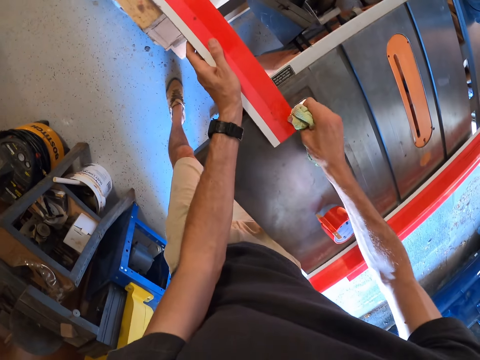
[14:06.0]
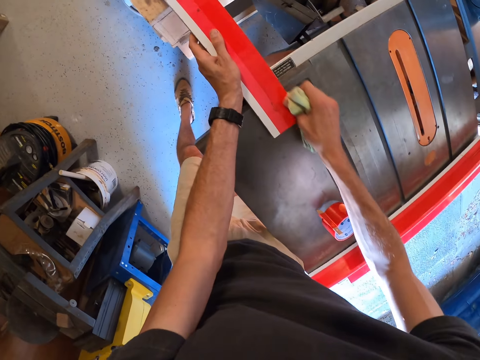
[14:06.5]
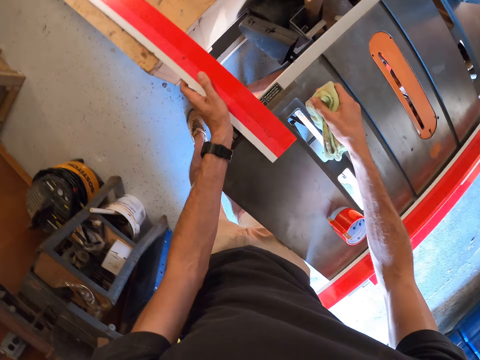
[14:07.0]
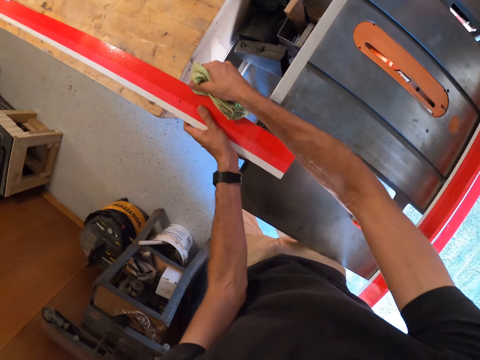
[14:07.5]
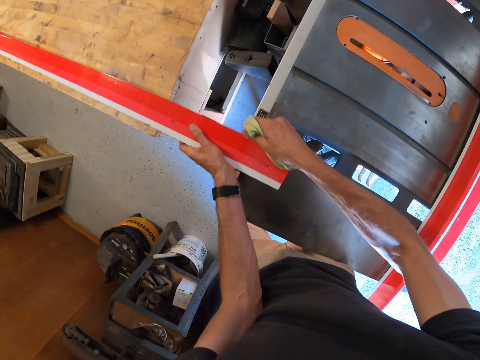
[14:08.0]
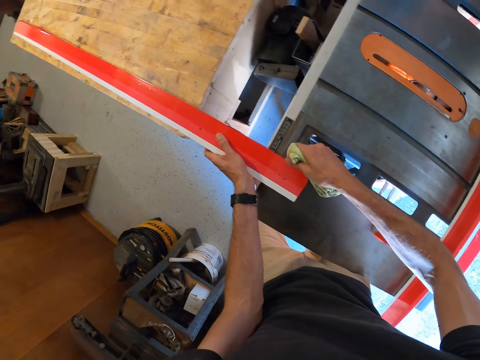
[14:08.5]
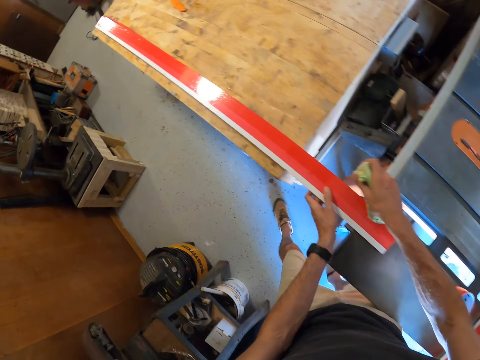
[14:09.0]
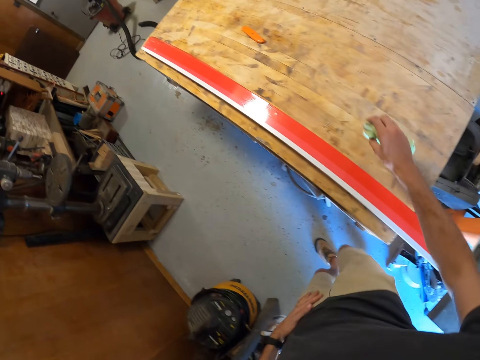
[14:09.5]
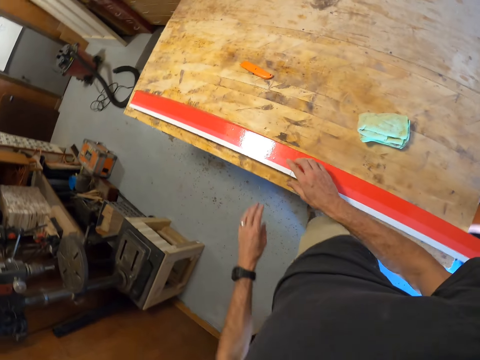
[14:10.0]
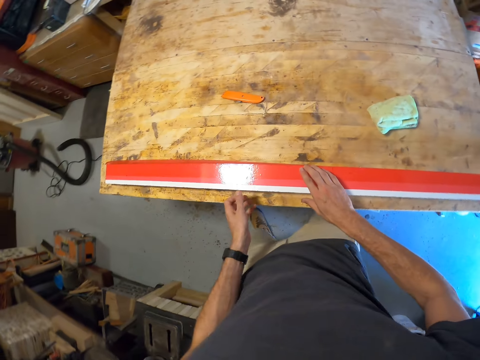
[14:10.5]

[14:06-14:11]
The camera wearer drops the cloth on the table with his right hand. He presses the adhesive tape onto the iron with his hands.

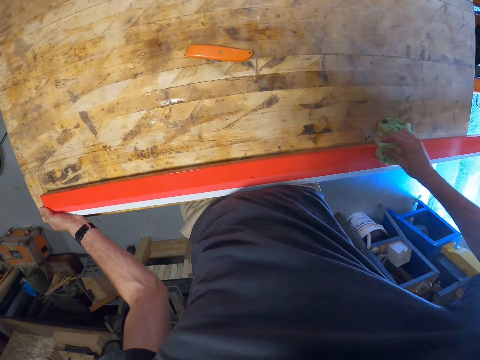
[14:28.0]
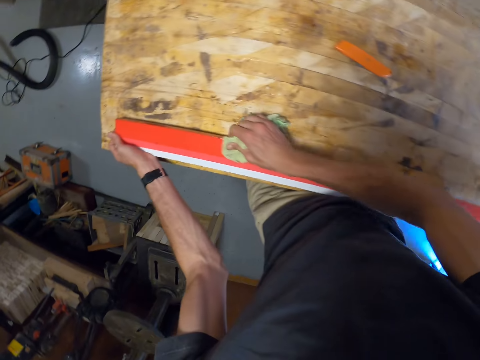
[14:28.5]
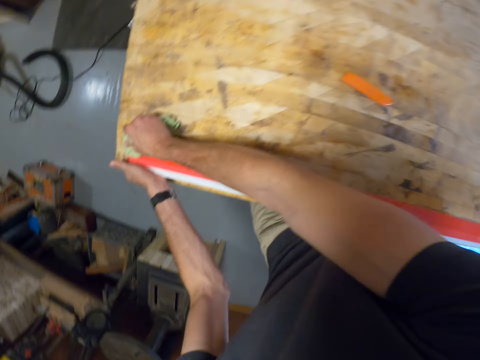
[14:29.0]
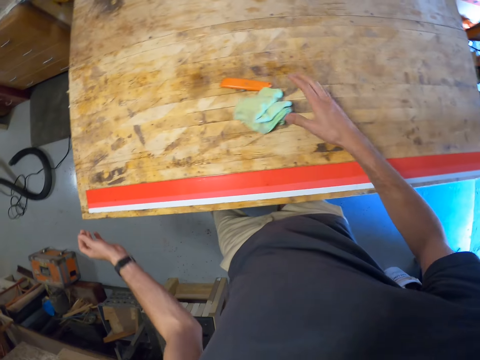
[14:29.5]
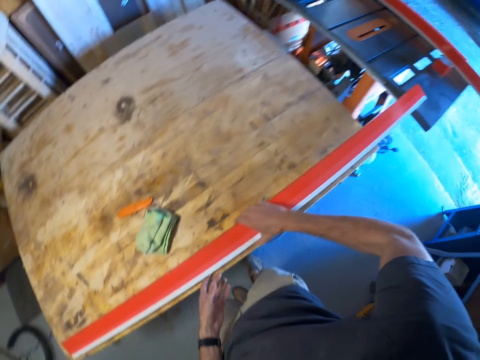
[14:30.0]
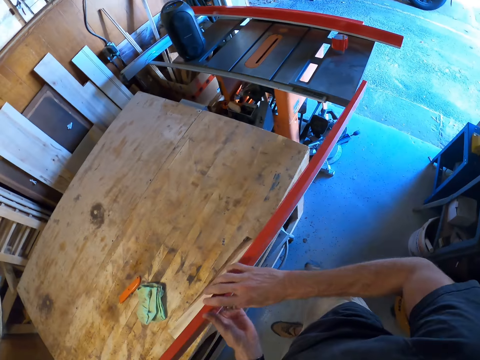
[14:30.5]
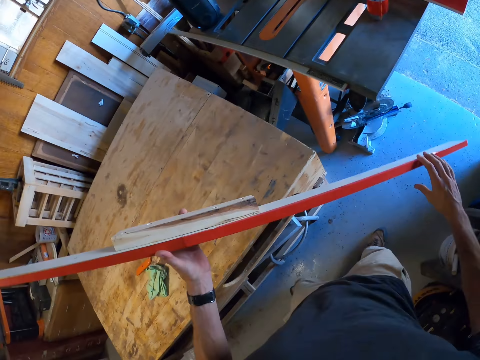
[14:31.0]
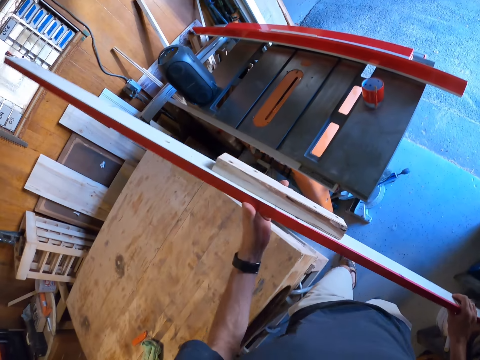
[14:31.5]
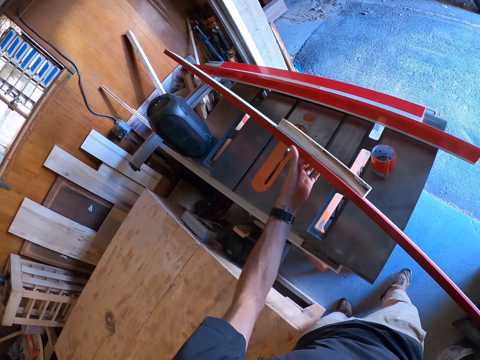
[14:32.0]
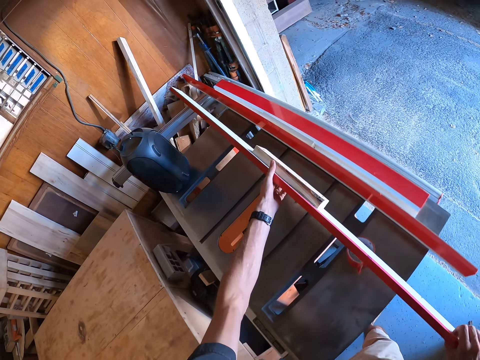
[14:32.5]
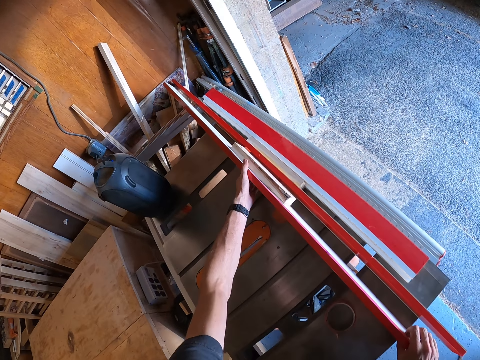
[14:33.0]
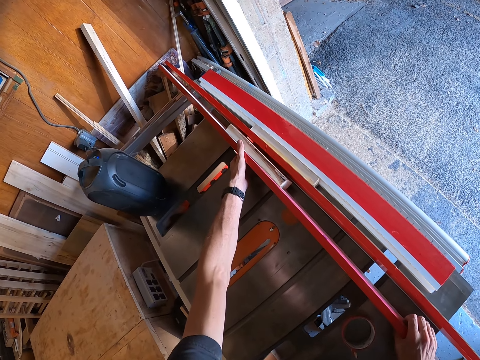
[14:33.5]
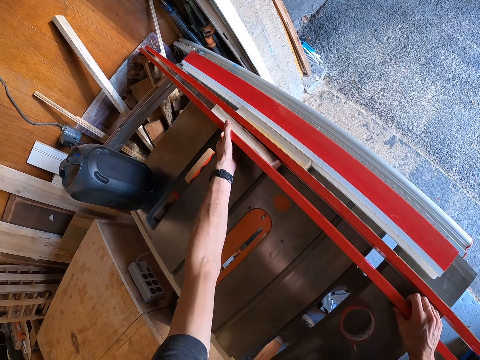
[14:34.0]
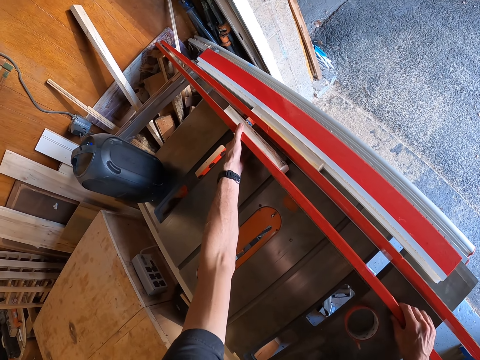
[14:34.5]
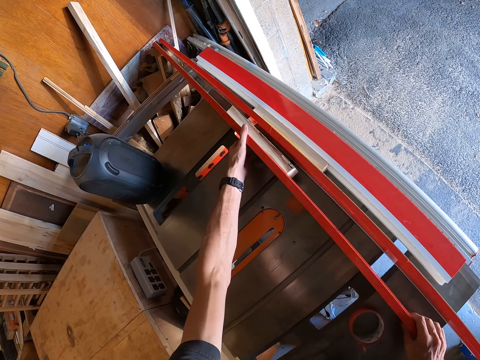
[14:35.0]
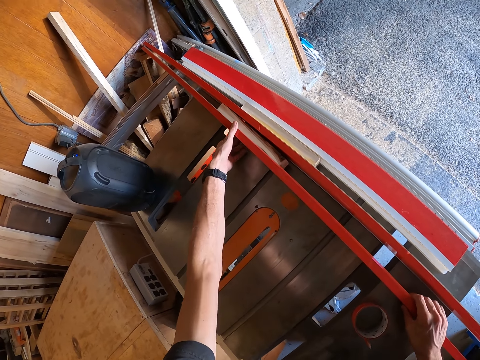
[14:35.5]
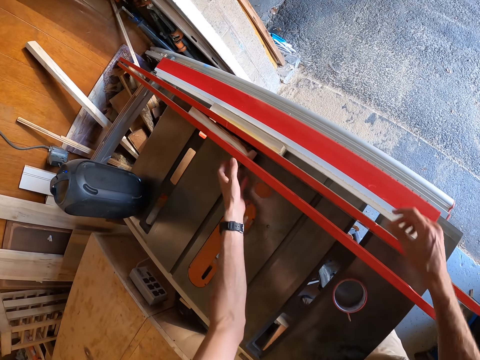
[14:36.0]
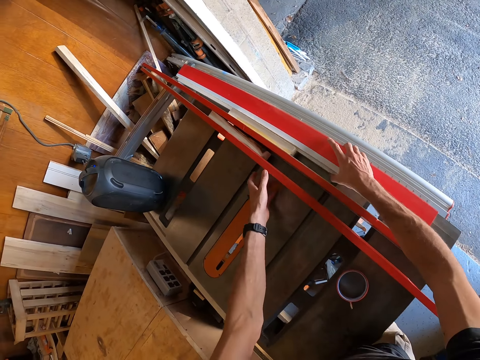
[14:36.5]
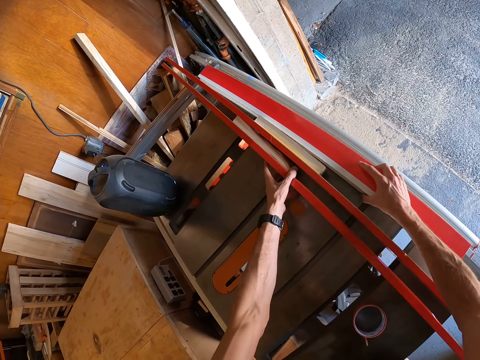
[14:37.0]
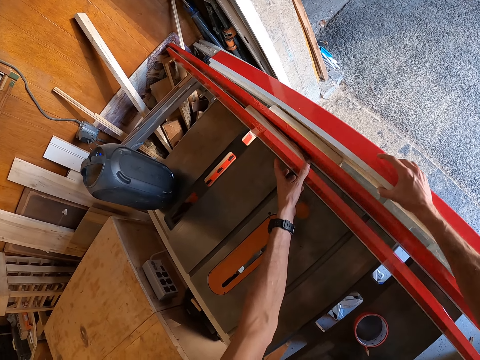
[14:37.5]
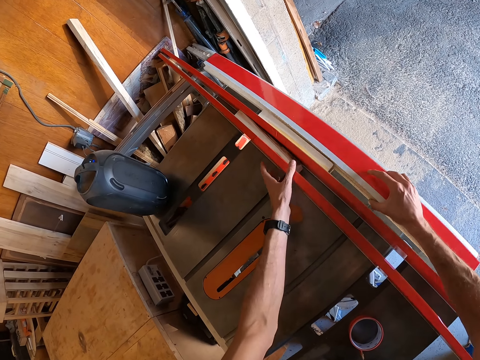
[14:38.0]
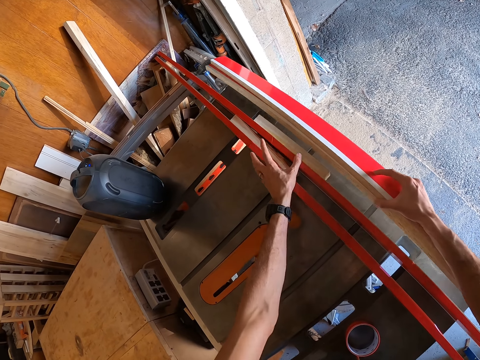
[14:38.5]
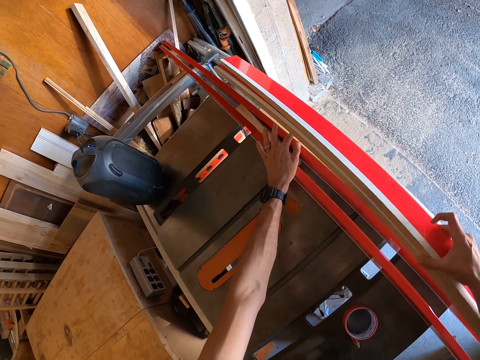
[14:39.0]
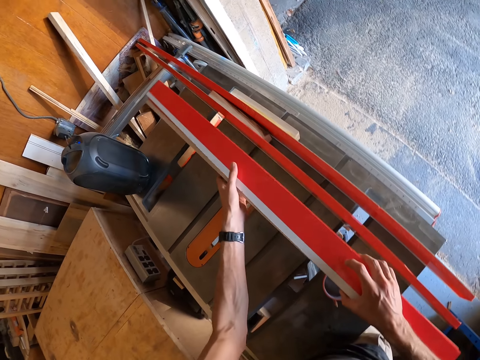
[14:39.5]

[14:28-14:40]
The camera wearer drops the cloth back on the table with his right hand. He lifts the wood. He carries the wood or iron to the other woods on the bench with his hands. He puts the wooden planks on a second table with his hands. He positions the wood on the bench. He rearranges the wooden models on the second table with his hands. He lifts the other woods on the bench.

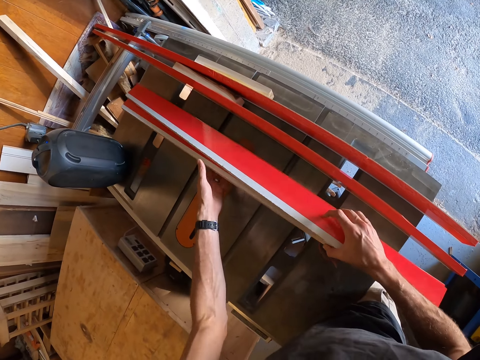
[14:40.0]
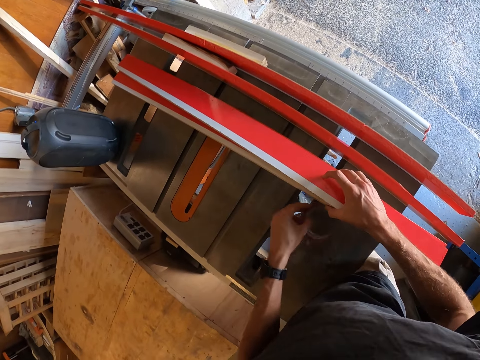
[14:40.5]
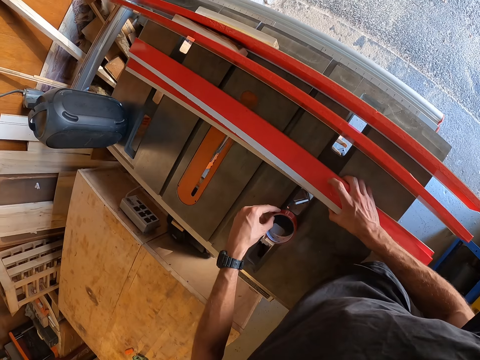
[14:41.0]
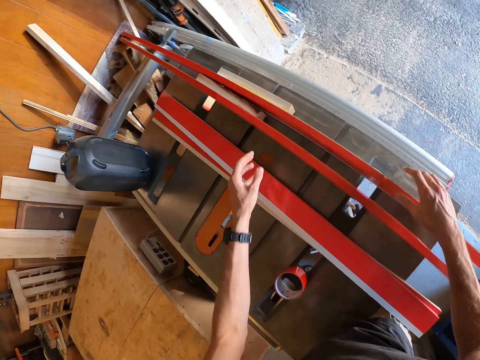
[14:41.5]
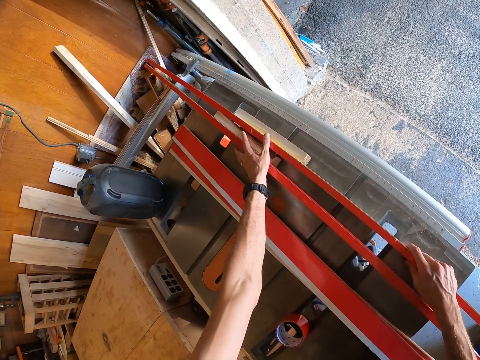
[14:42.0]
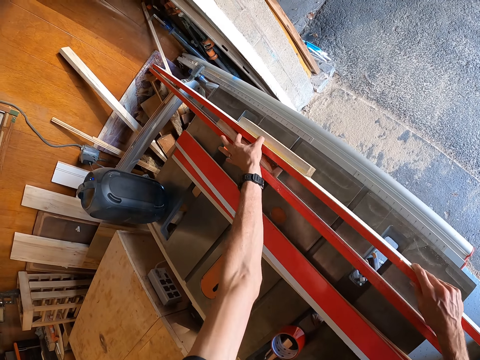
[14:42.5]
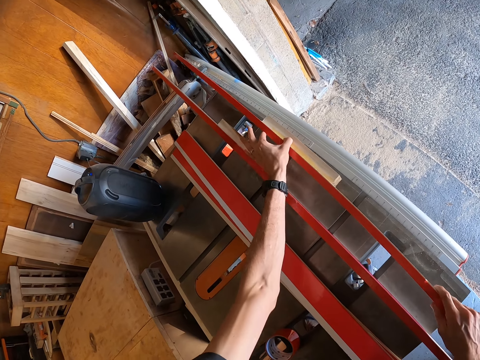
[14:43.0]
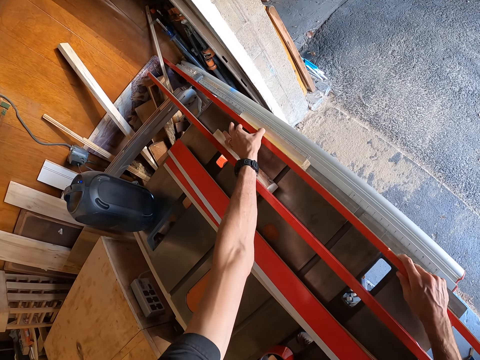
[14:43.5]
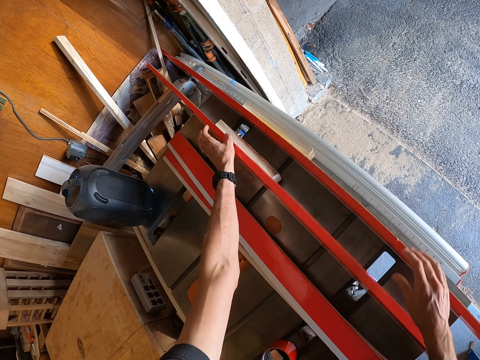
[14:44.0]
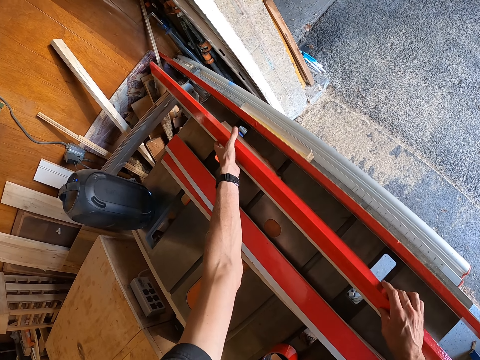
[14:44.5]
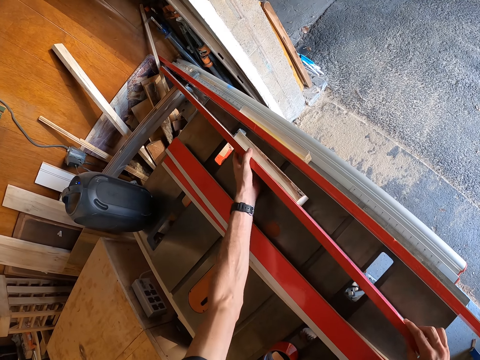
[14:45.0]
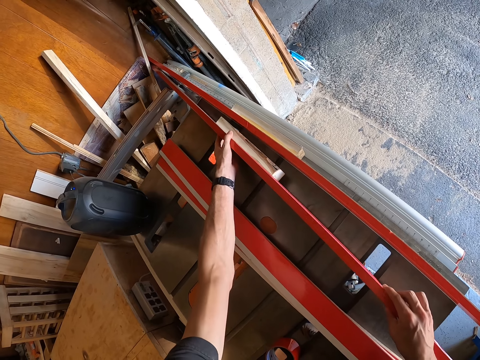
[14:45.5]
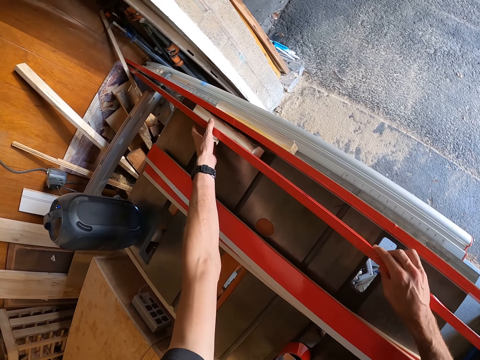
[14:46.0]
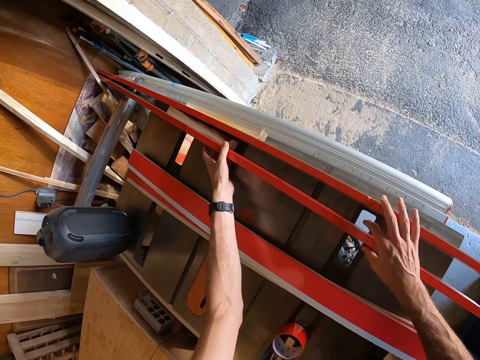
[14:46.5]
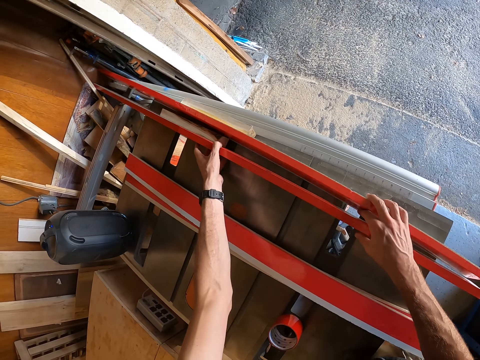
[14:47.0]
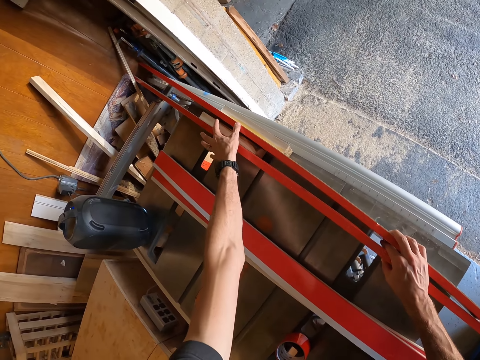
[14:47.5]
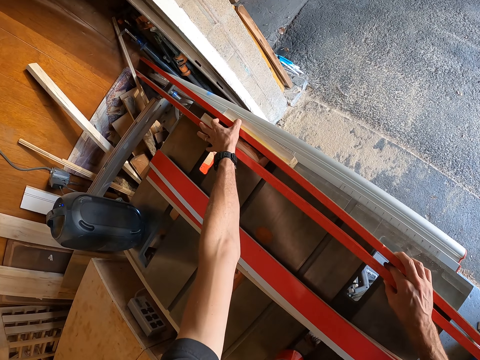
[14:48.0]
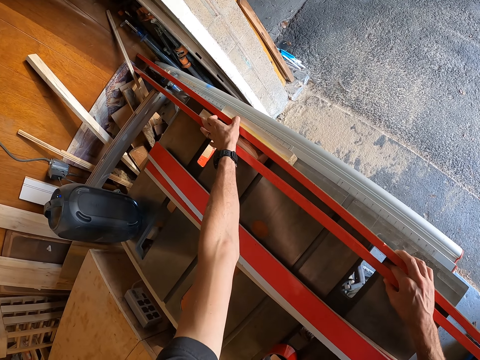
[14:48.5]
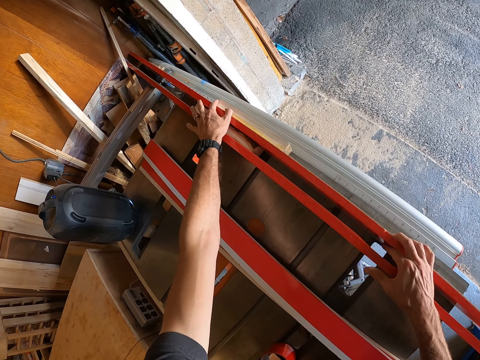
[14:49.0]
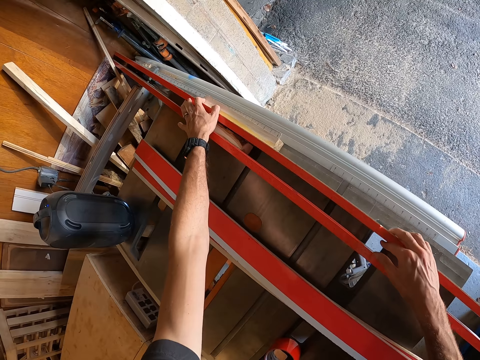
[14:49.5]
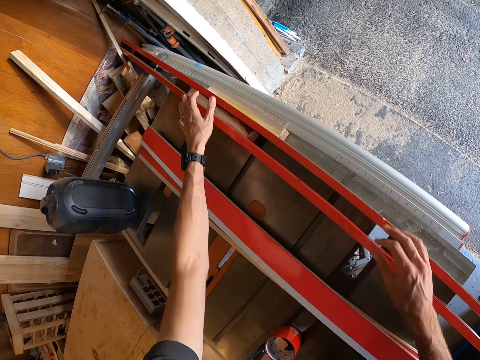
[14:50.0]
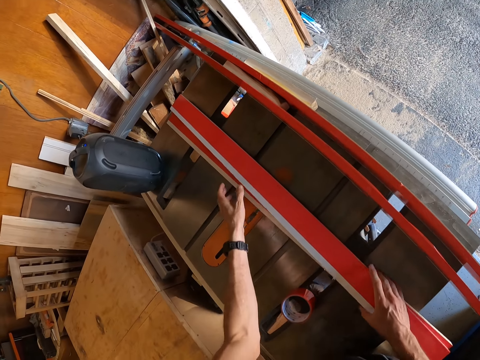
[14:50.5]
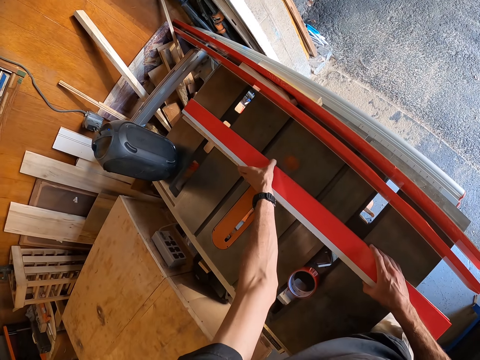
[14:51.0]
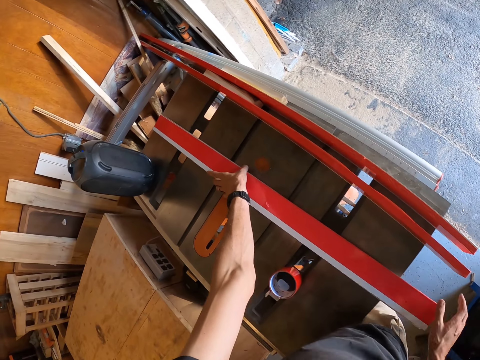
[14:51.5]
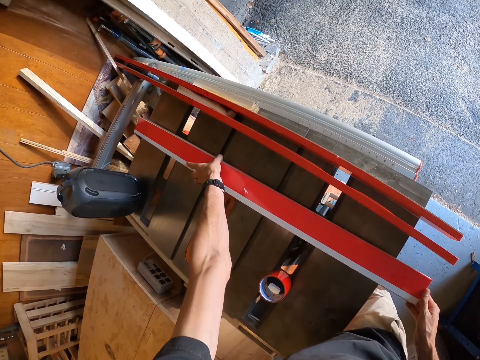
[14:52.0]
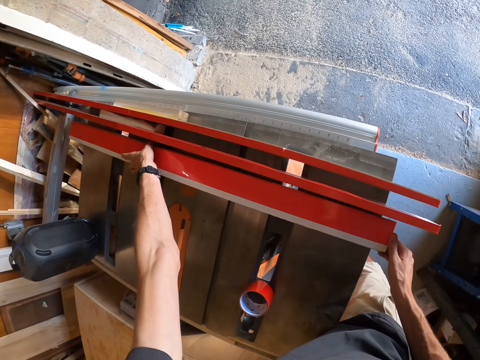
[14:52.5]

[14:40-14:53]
The camera wearer shifts the sellotape on the bench. They drop the woods on the bench and position the other woods on the bench. They align the other woods on the bench and push the woods on the bench.
